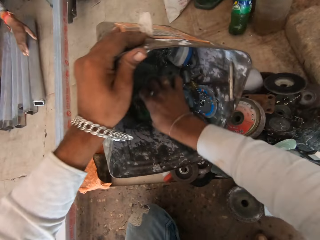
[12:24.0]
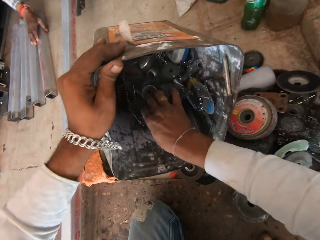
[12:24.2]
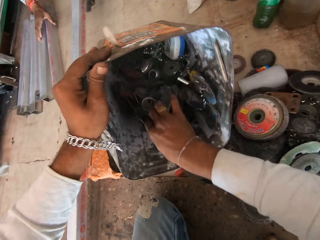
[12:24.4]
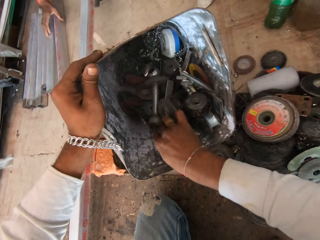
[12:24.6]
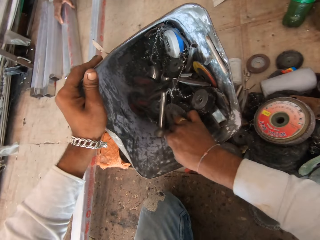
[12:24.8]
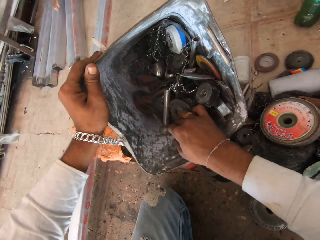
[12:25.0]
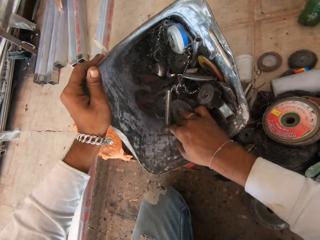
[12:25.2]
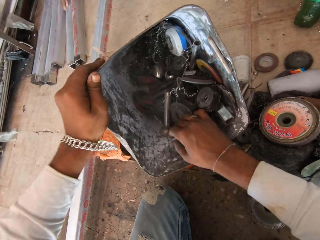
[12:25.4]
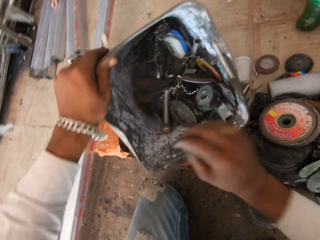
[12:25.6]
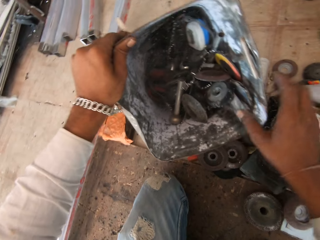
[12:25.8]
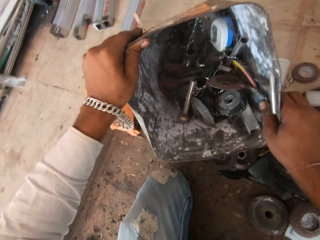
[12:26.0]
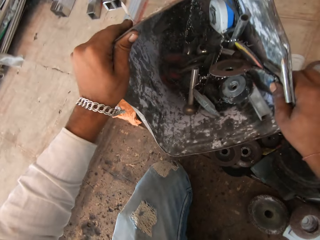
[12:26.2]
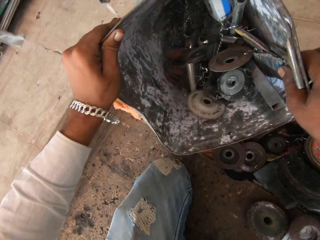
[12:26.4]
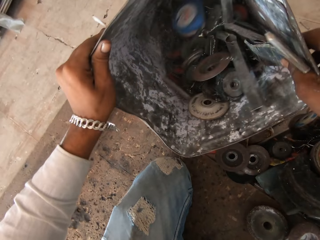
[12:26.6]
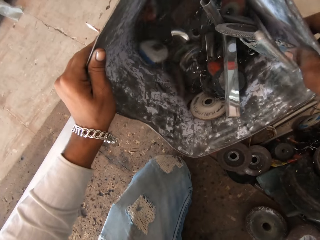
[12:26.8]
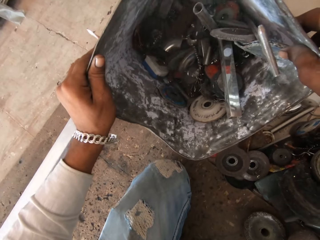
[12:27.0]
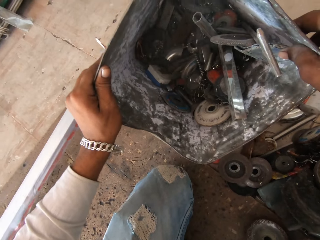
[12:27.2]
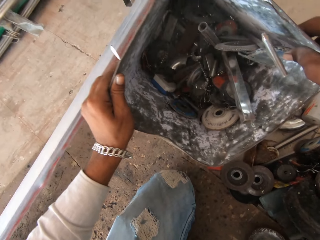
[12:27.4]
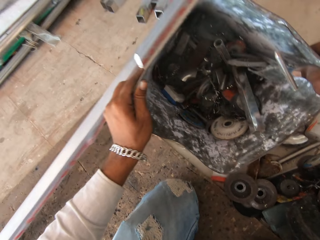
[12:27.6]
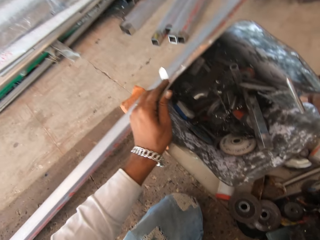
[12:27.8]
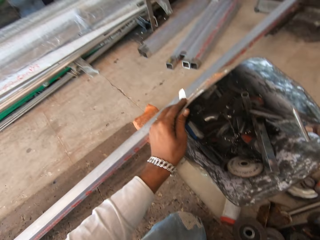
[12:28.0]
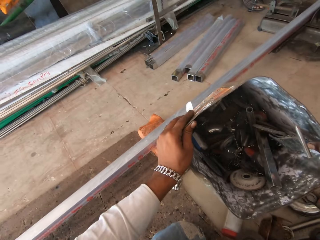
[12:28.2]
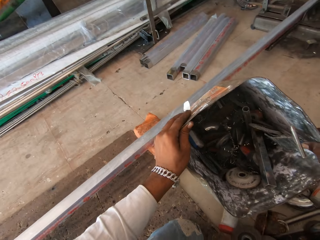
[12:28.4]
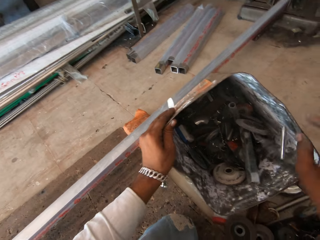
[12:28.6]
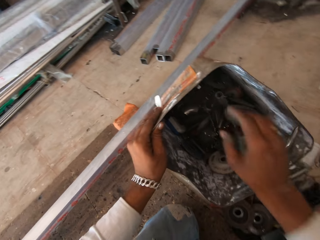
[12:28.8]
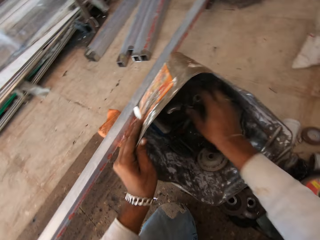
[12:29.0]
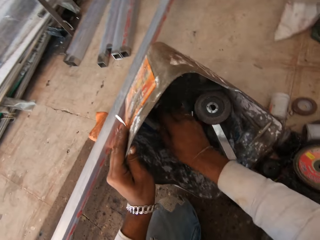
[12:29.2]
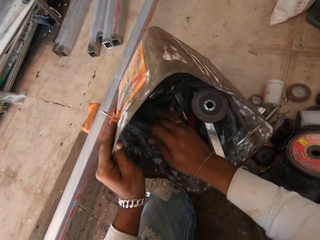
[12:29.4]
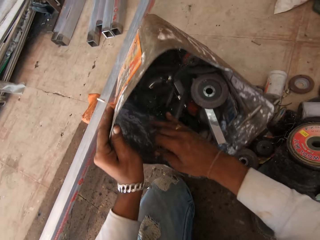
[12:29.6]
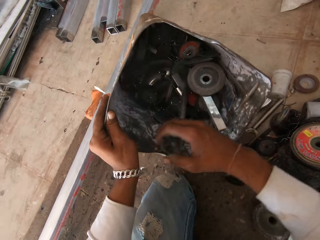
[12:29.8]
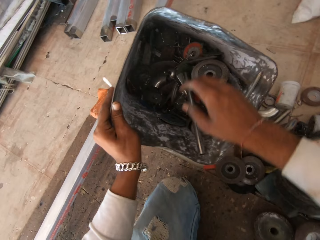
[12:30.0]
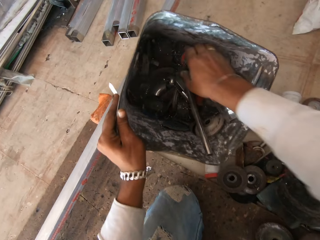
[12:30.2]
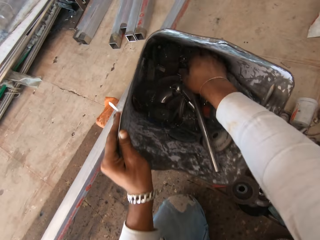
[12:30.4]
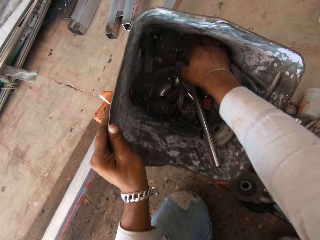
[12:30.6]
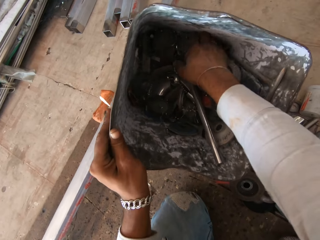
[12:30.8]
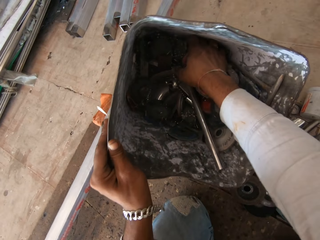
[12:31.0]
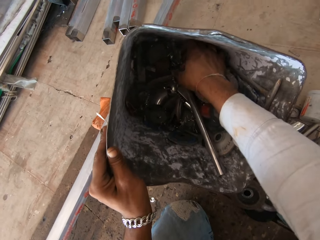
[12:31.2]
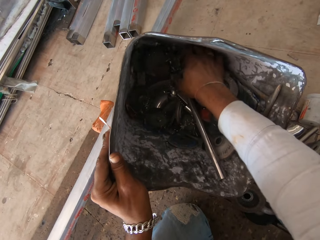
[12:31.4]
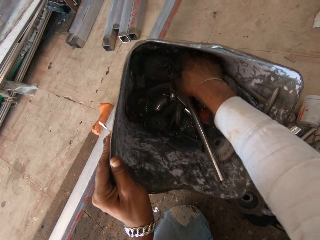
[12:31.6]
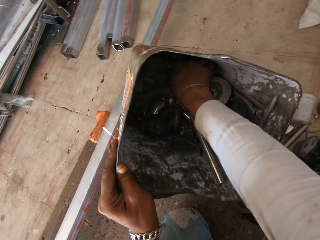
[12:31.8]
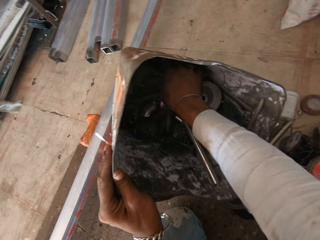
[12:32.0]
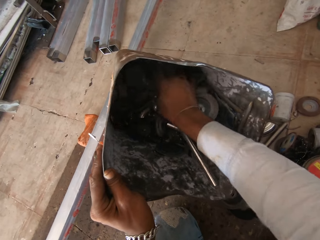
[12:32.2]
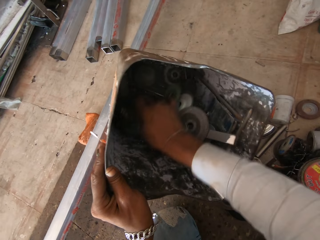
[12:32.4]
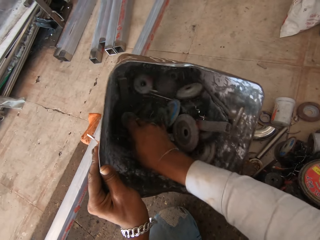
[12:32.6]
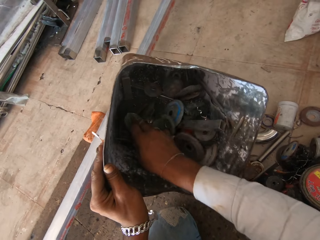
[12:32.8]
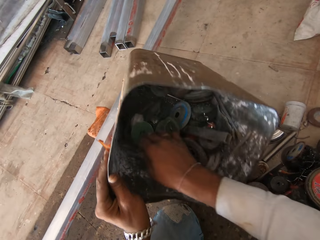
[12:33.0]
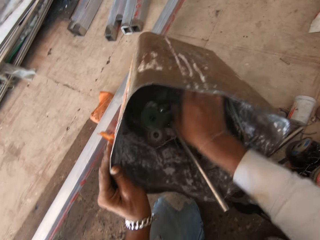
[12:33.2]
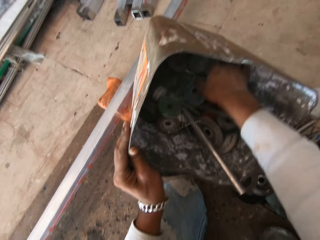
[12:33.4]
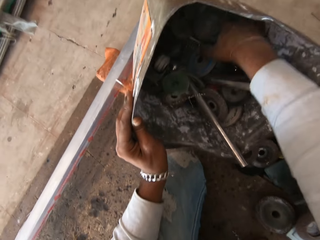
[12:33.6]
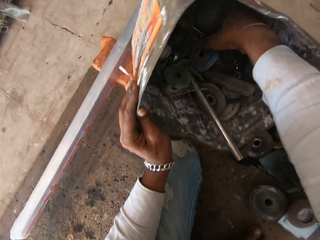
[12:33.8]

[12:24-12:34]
The camera wearer inspects the grinding tools.

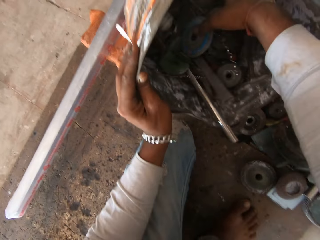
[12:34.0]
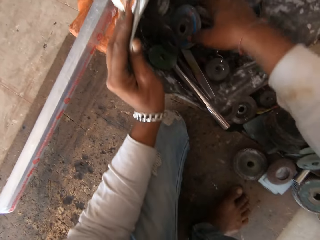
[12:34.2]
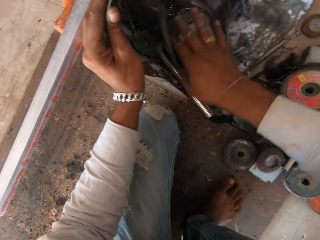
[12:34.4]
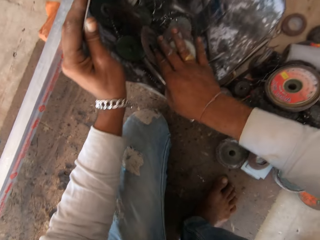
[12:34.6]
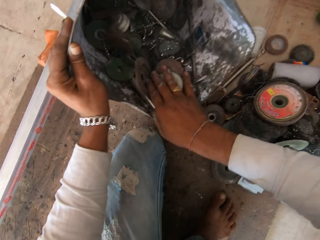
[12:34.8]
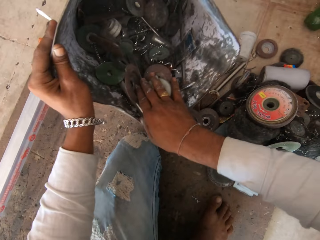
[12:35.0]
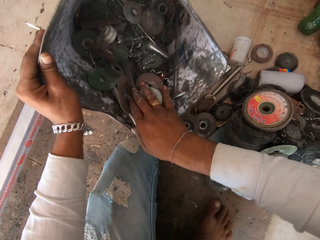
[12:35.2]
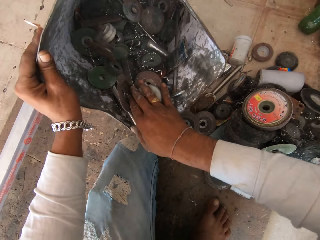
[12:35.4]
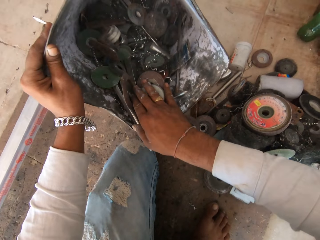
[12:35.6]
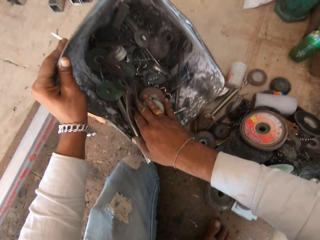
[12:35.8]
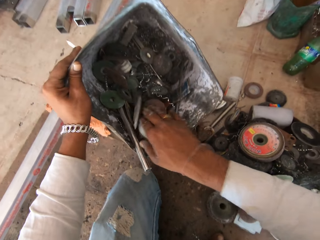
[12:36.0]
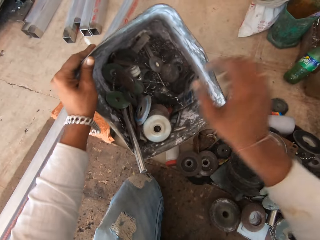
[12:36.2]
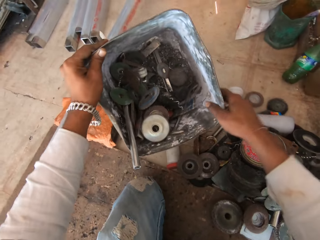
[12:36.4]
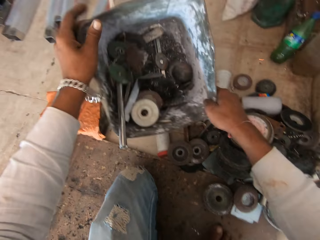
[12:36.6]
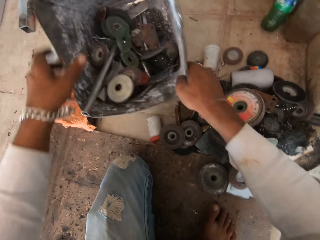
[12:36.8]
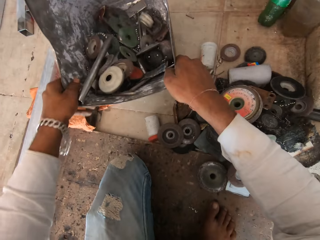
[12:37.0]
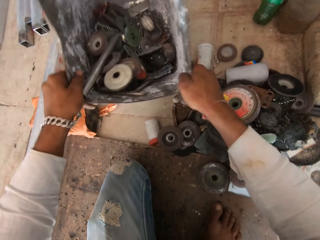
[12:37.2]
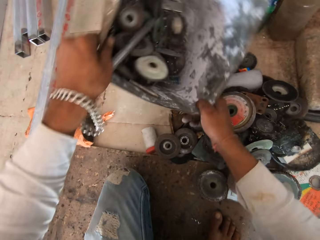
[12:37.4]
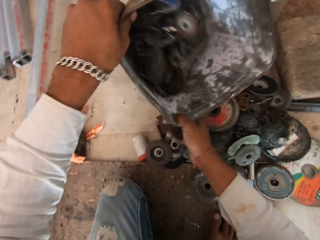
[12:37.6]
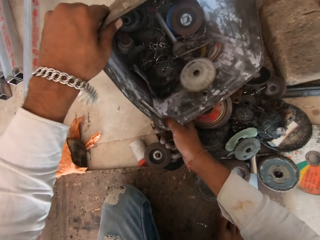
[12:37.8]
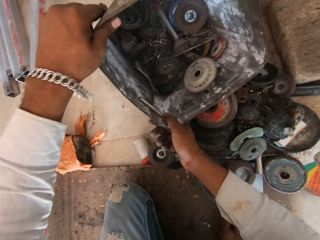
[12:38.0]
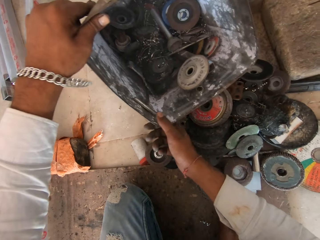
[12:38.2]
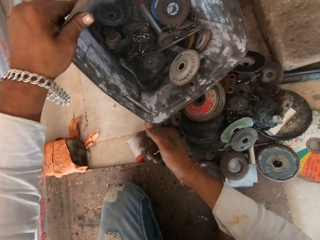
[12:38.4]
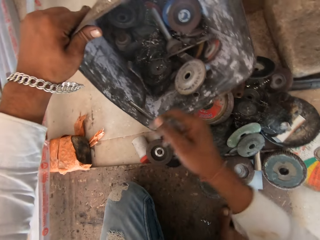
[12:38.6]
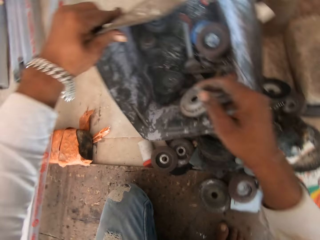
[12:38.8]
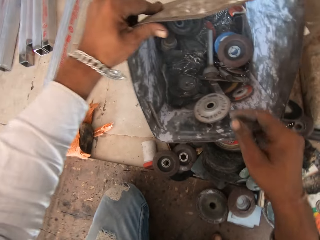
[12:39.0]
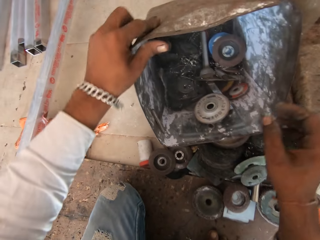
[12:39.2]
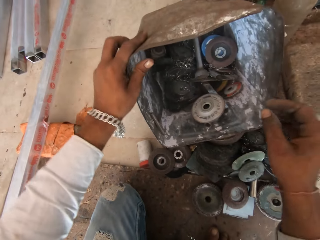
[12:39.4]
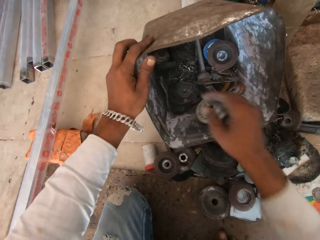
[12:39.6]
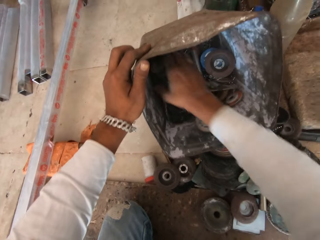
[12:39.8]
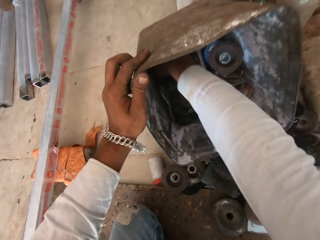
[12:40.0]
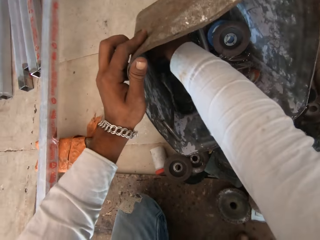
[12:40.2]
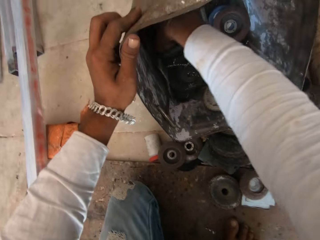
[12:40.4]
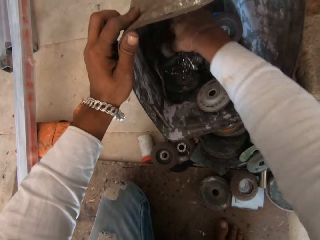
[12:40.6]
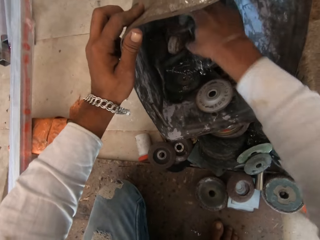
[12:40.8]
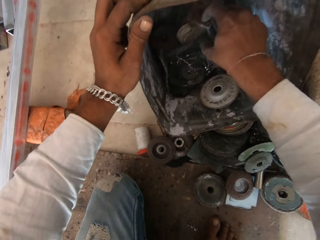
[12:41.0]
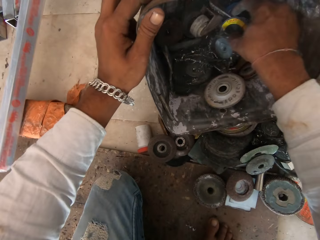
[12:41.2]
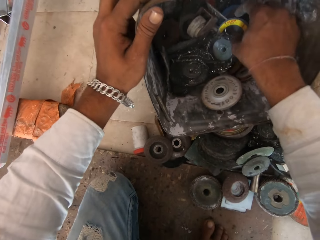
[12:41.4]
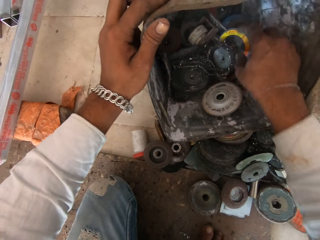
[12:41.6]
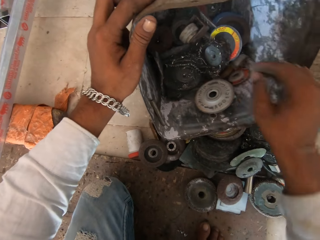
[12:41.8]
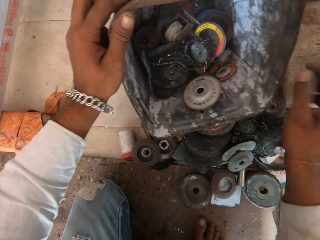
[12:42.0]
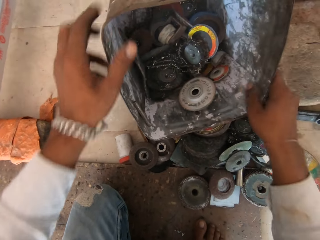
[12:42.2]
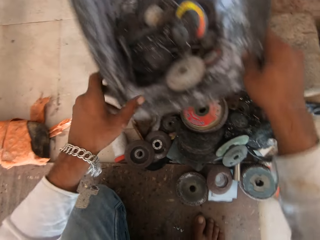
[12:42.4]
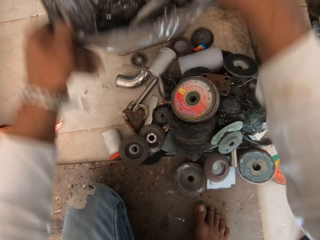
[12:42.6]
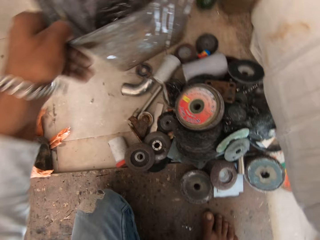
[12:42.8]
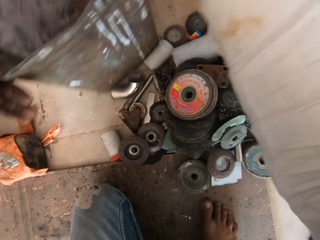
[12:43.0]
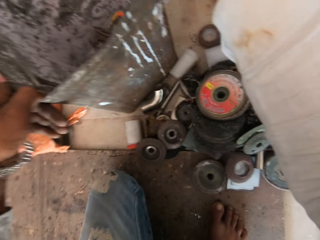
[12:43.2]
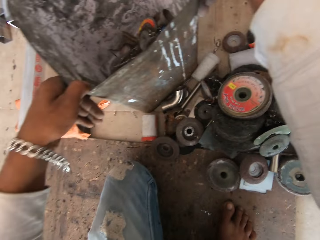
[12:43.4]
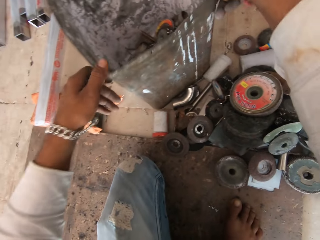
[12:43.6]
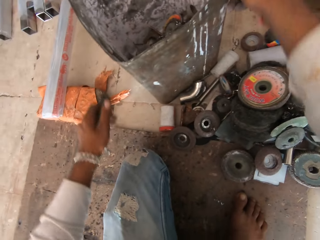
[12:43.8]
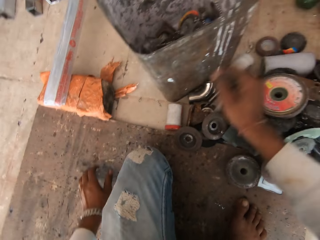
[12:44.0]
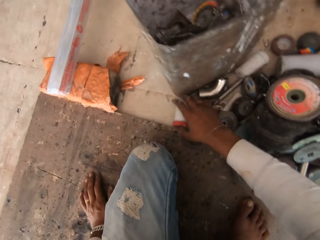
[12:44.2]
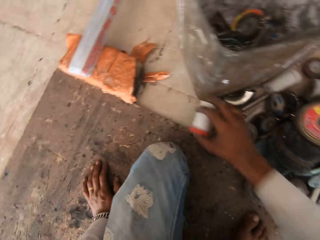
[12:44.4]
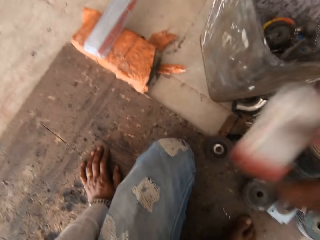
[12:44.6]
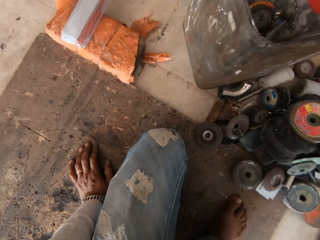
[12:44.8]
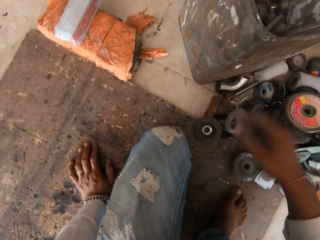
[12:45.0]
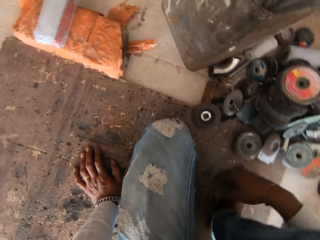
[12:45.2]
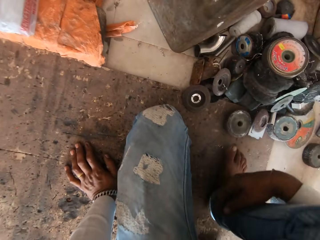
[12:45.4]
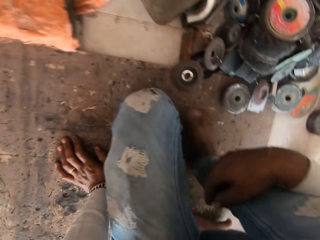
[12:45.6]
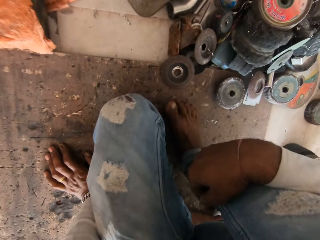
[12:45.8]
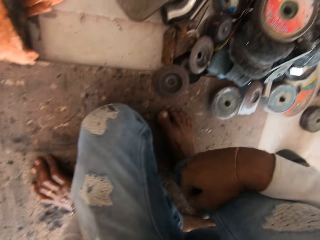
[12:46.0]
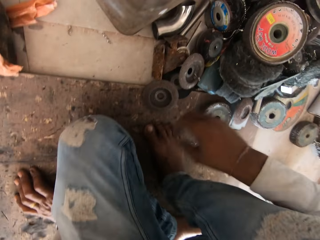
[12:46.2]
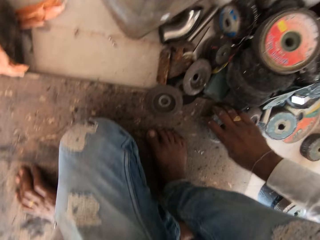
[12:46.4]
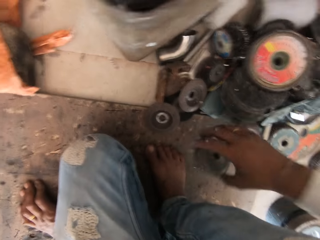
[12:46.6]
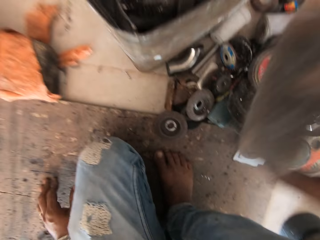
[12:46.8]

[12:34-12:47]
The camera wearer turns the box. They inspect the grinding tools. They turn the box. They move the tools from the floor to the bucket with both hands. They lift a container.
